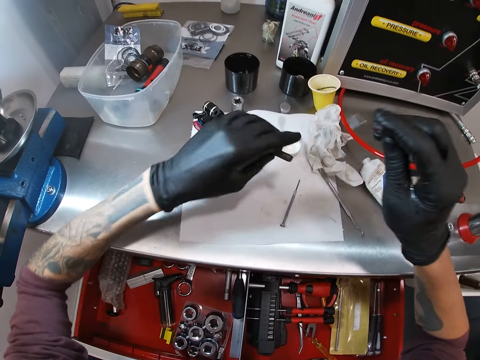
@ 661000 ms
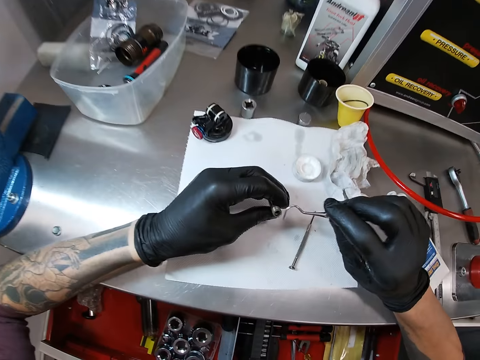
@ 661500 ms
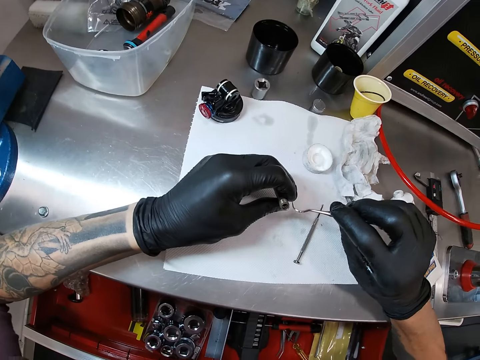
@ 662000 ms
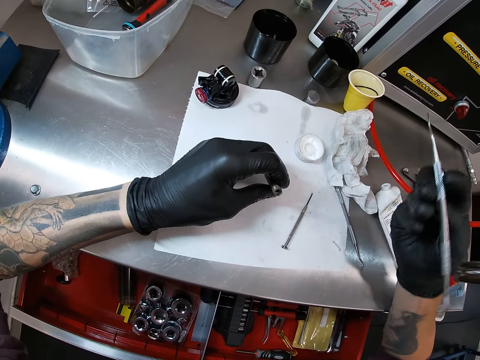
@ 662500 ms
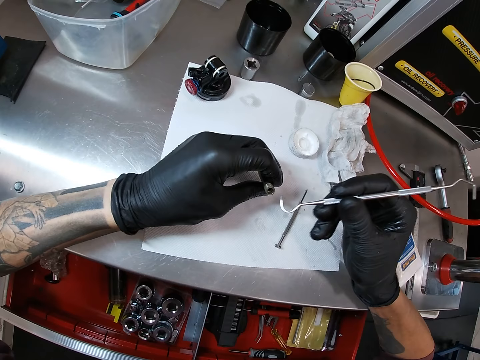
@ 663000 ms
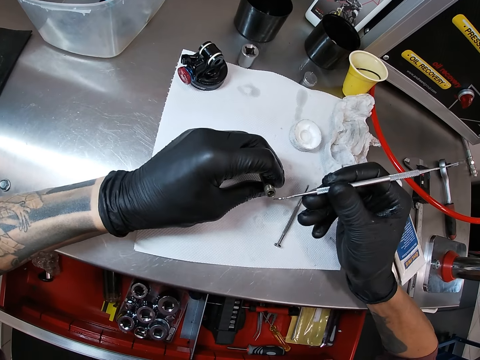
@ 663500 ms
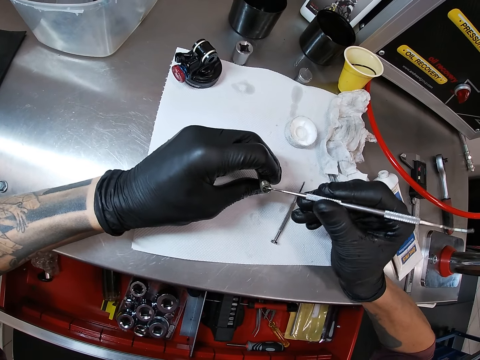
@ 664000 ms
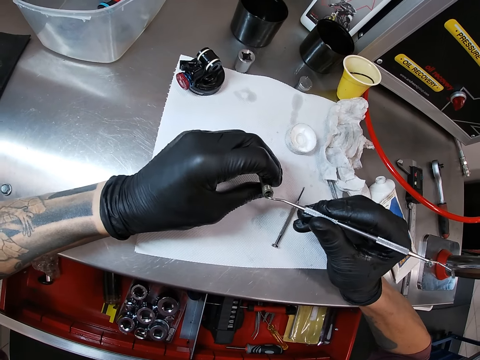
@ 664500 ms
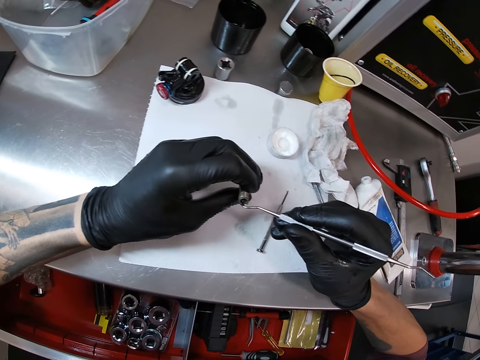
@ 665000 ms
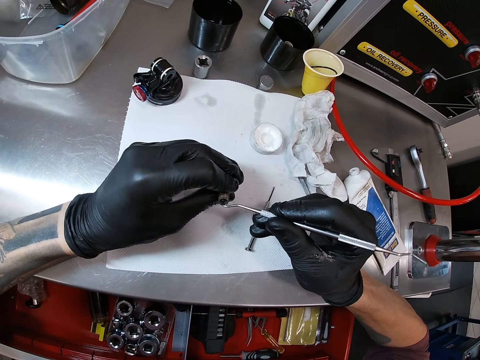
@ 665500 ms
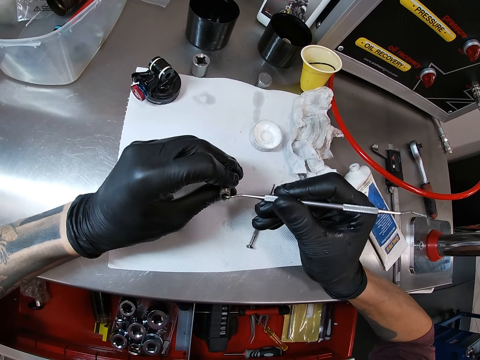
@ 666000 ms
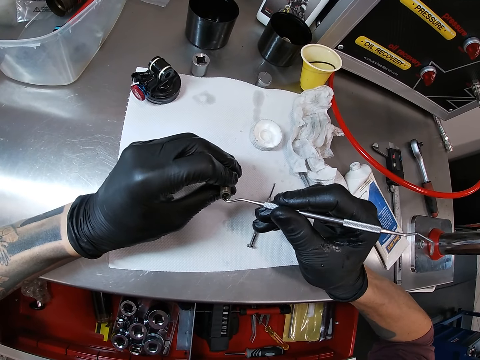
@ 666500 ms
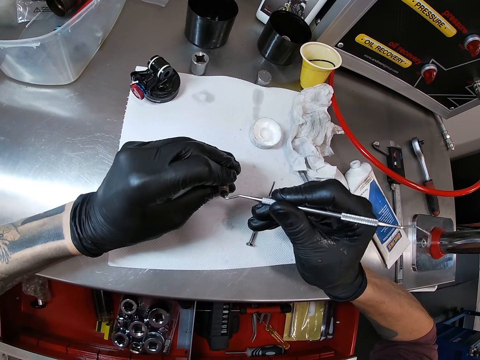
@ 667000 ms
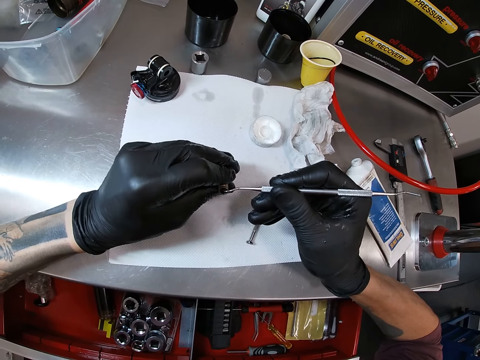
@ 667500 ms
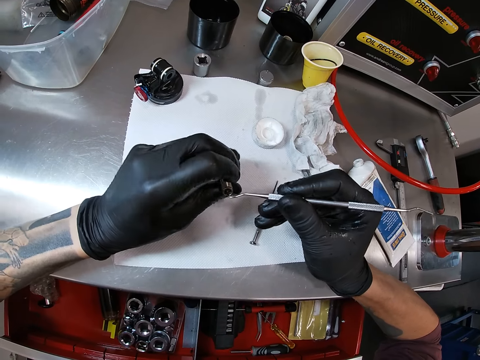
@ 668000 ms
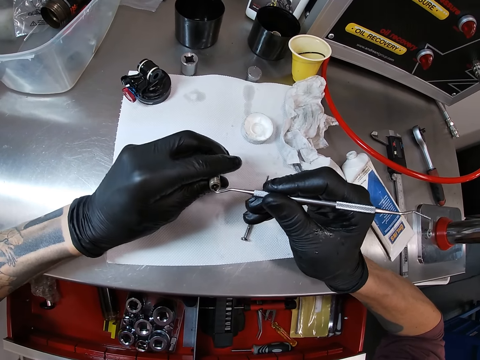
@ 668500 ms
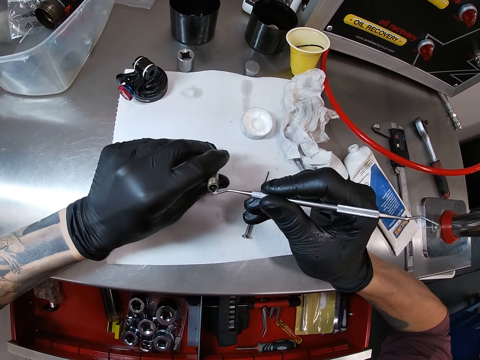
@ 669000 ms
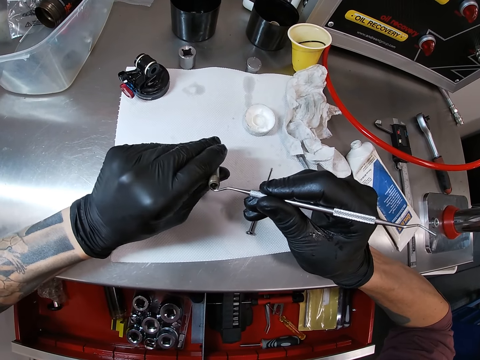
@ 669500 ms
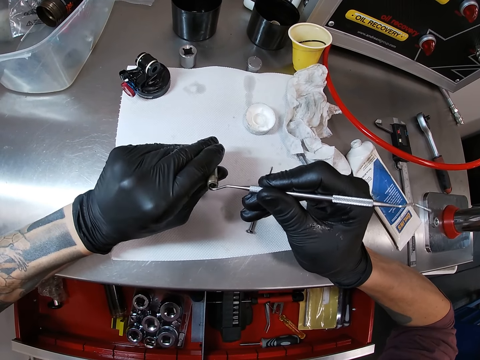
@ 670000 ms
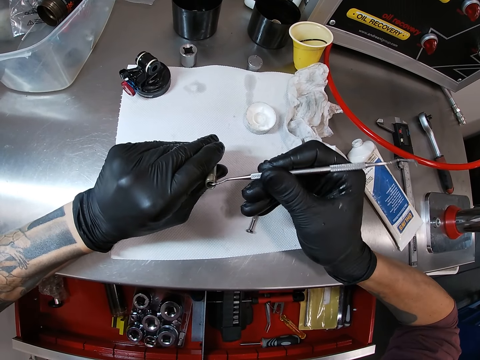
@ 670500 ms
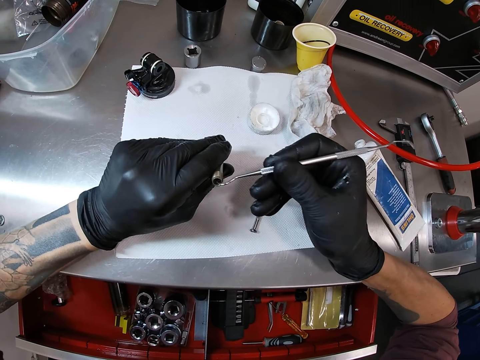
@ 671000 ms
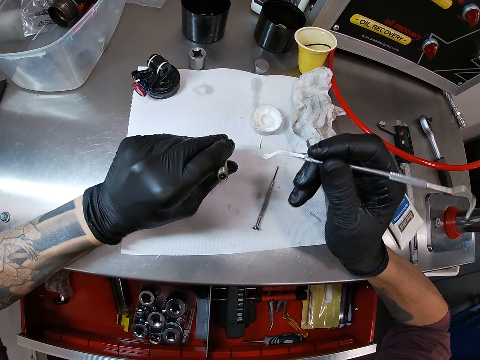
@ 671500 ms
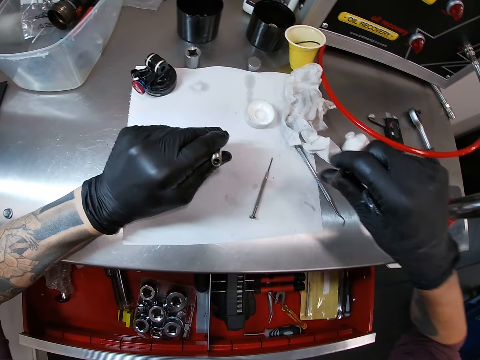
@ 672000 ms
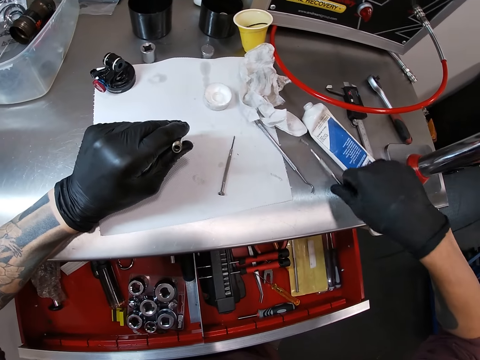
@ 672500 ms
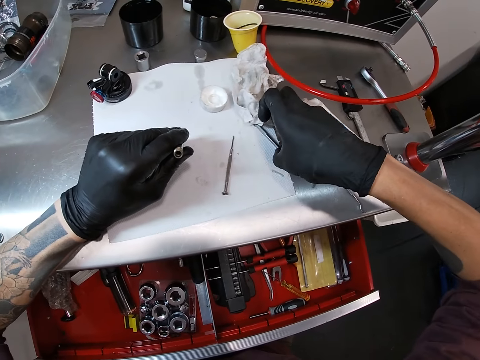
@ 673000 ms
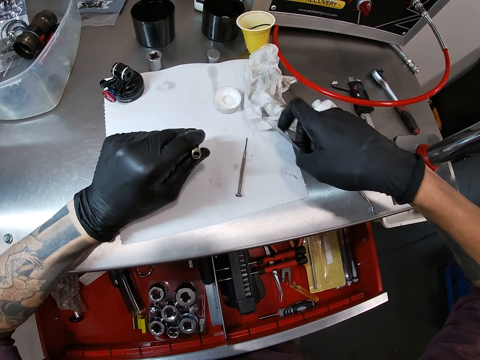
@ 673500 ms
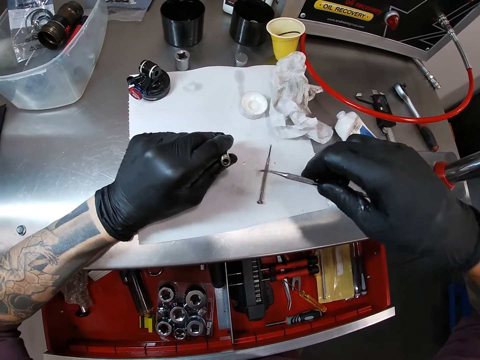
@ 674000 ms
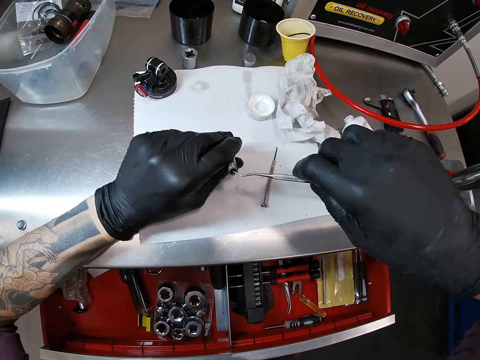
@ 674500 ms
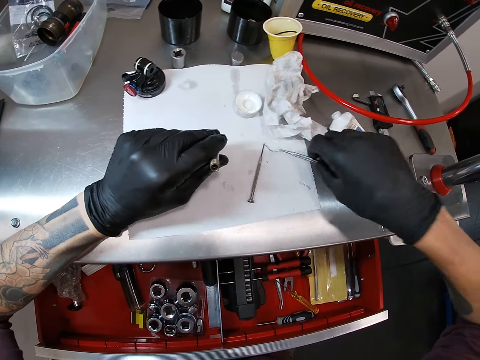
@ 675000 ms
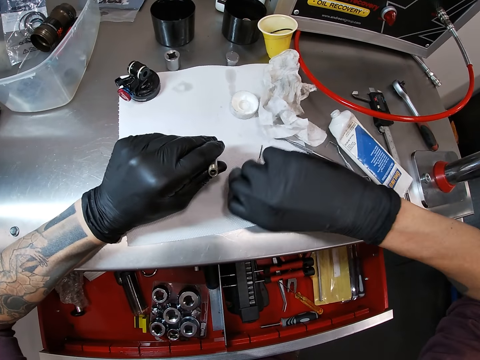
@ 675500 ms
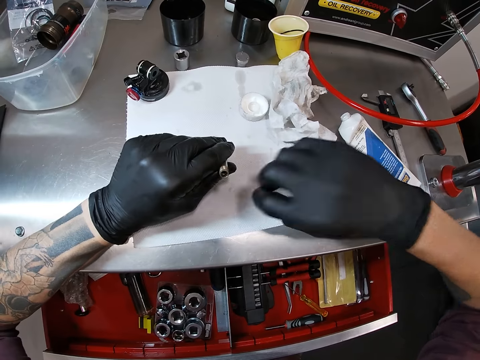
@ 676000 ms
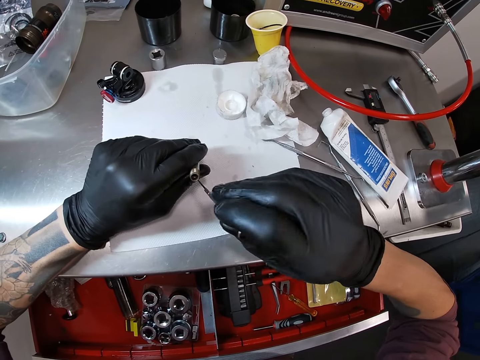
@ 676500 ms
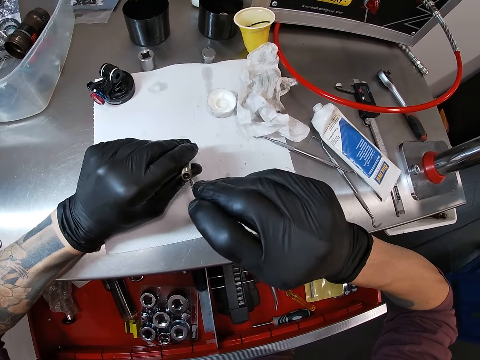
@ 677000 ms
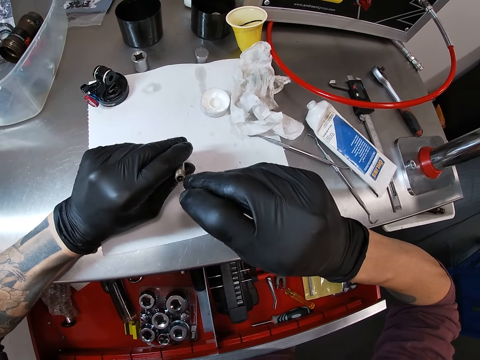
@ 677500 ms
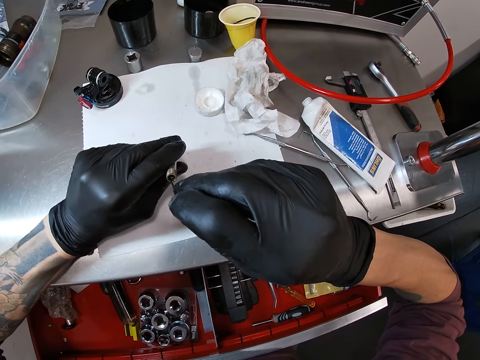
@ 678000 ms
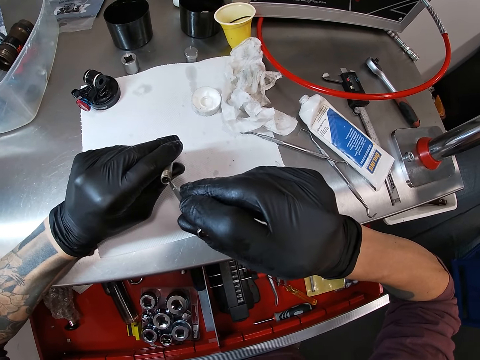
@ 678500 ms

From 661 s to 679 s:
The camera wearer overturns the curette. He inserts the curette in the hex socket. He scrapes the hex socket with the curette in his right hand. He places the curette on the workstation. He picks up another curette with his right hand. He inserts the curette in the hex socket. He cleans the turn driver head or hex socket with the hook screwdriver or curette in his right hand. He places the curette on the workstation. He picks up the test pen with his right hand. He inserts the test pen in the hex socket. He scrapes the hex socket with the test pen in his right hand.

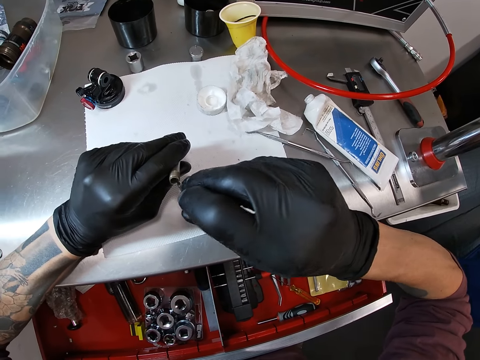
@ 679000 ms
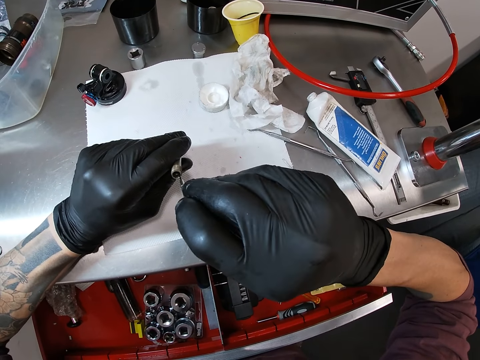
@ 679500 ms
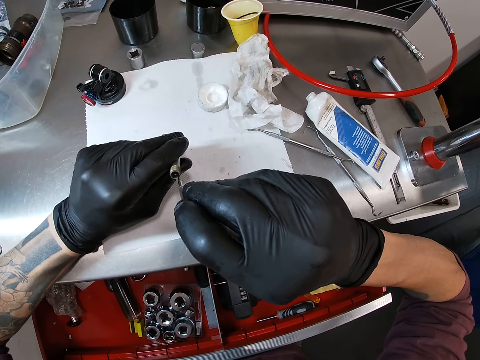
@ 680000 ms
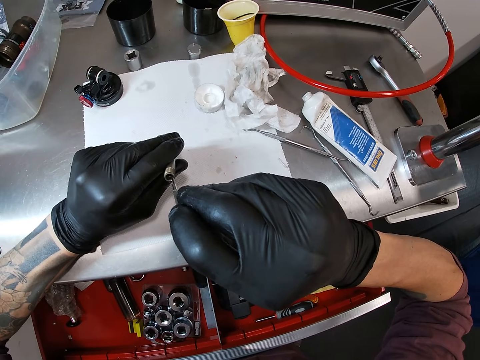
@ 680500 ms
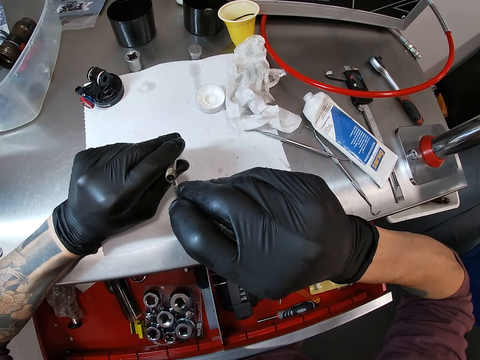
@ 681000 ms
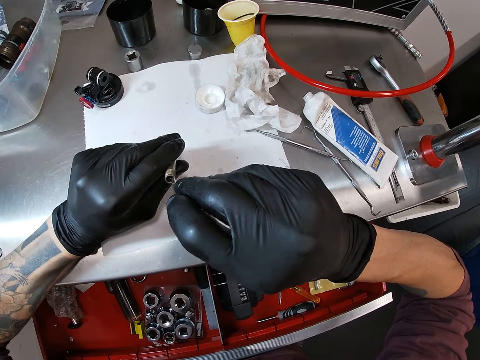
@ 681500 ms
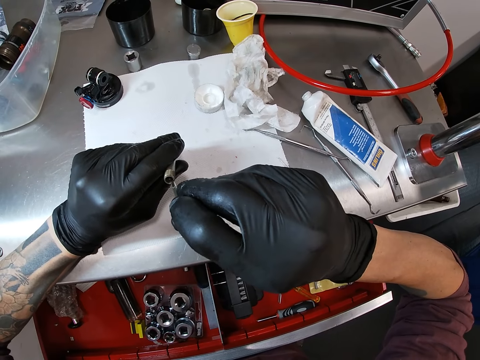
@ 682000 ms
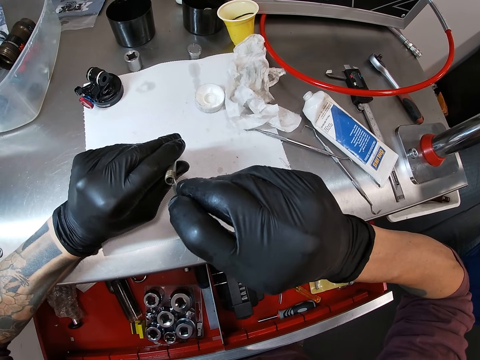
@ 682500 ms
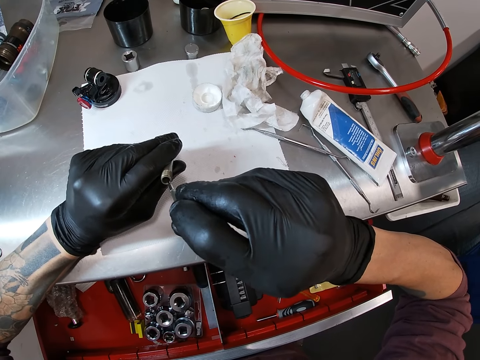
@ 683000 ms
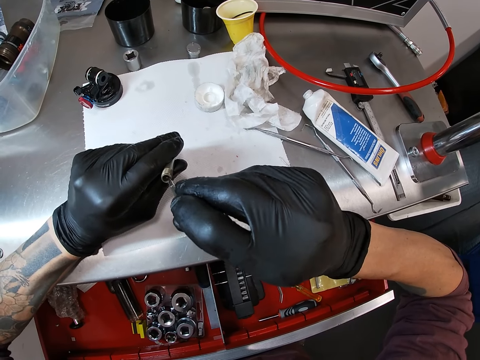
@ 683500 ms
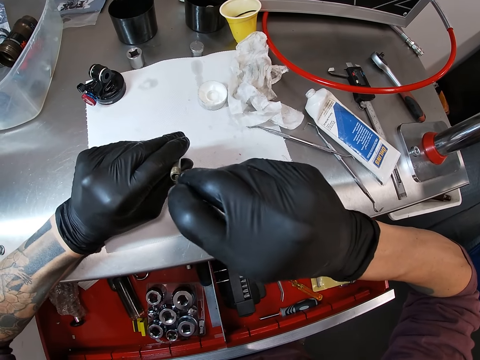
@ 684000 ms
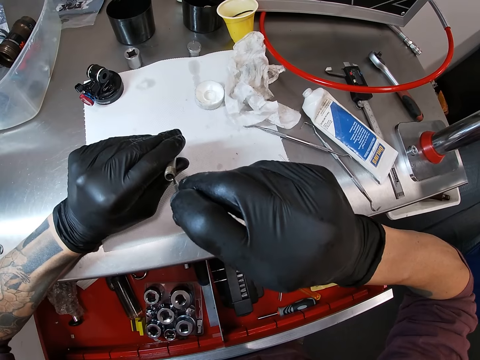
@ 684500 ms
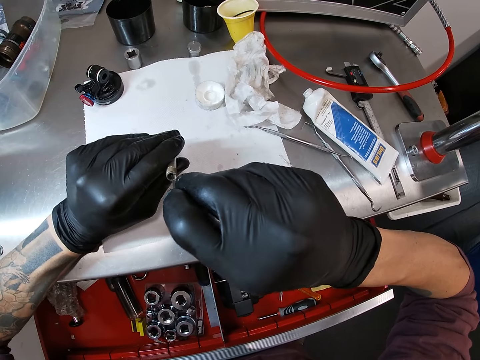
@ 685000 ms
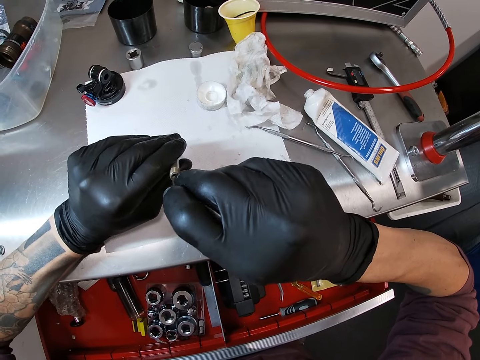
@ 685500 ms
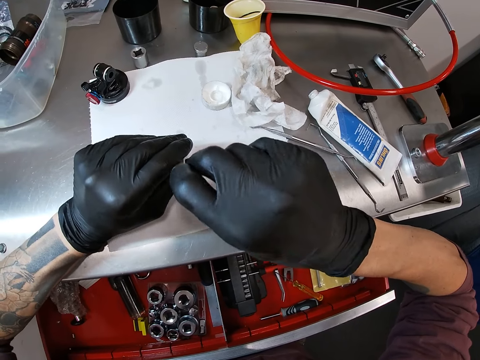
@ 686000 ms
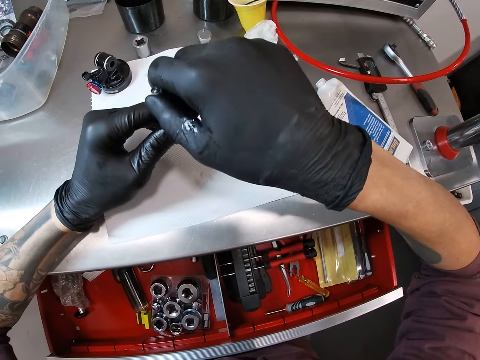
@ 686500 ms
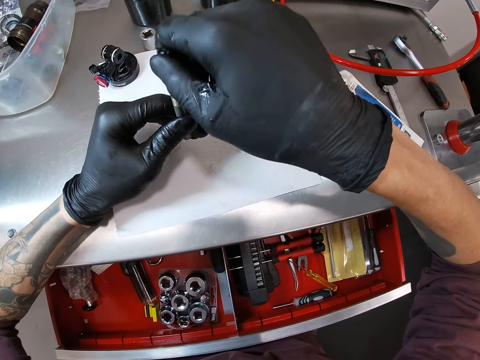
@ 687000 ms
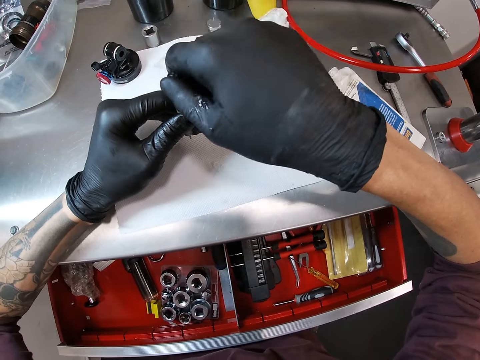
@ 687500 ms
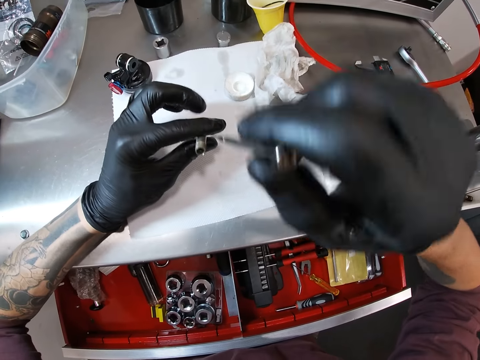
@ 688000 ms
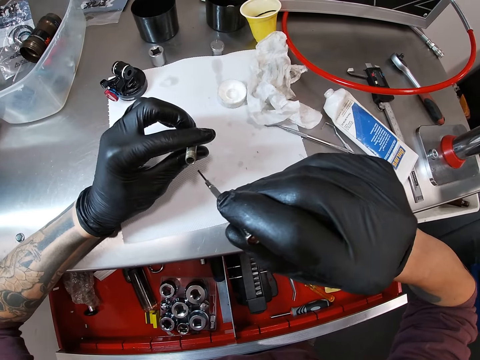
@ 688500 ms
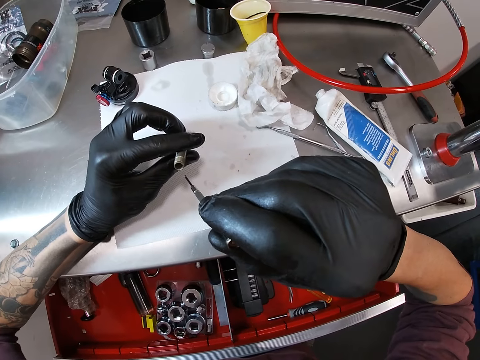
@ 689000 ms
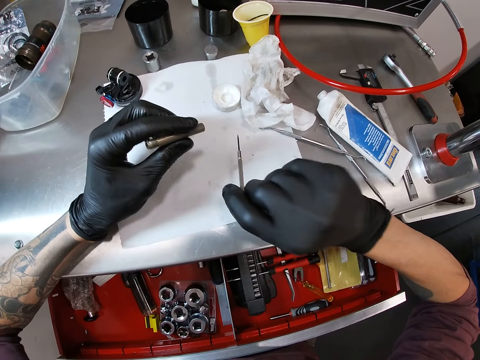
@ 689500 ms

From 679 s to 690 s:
The camera wearer inspects the hex socket.
